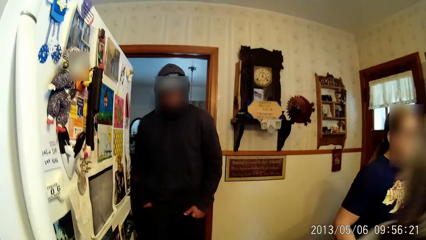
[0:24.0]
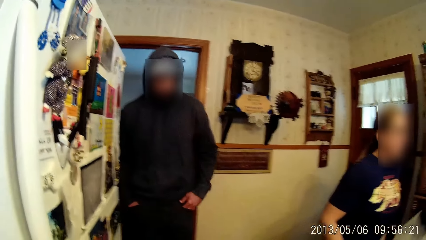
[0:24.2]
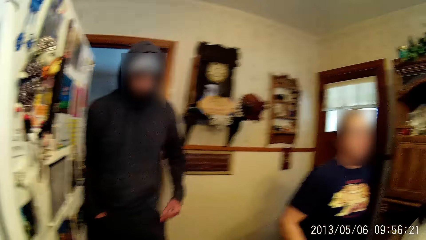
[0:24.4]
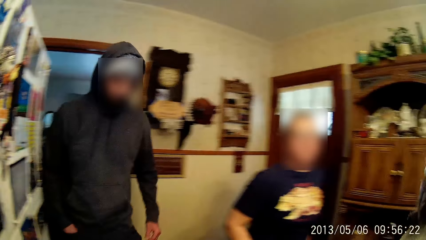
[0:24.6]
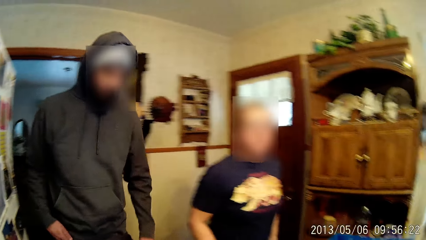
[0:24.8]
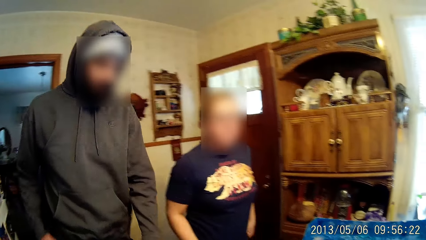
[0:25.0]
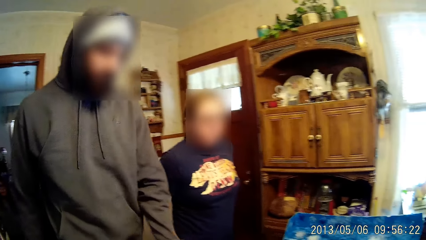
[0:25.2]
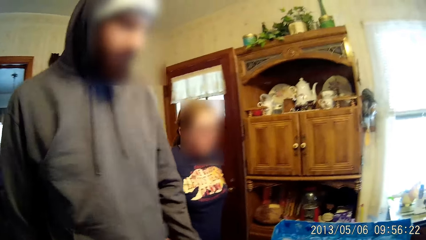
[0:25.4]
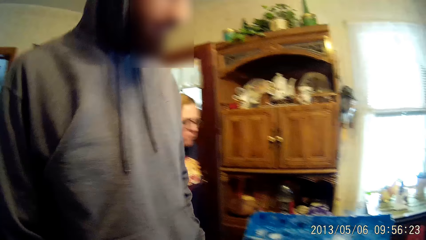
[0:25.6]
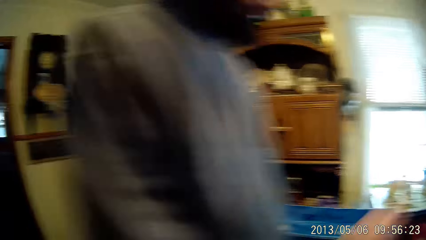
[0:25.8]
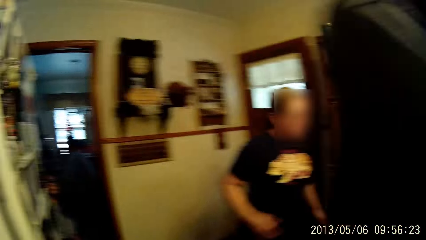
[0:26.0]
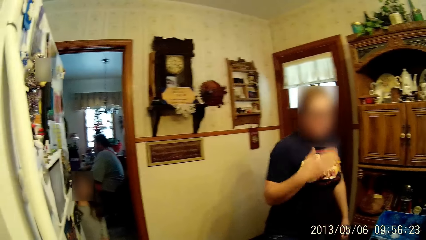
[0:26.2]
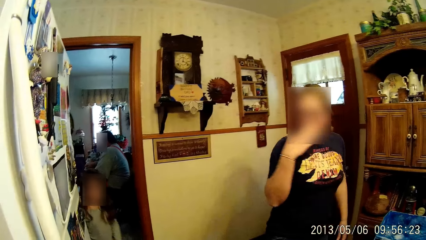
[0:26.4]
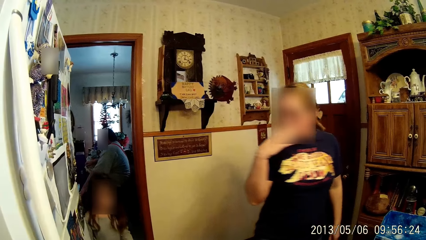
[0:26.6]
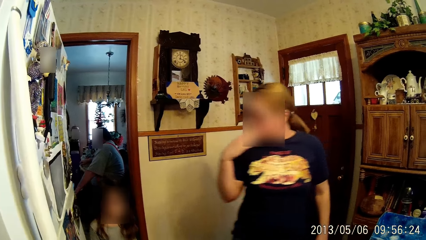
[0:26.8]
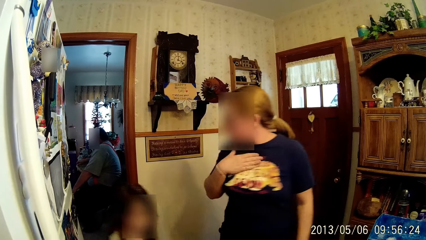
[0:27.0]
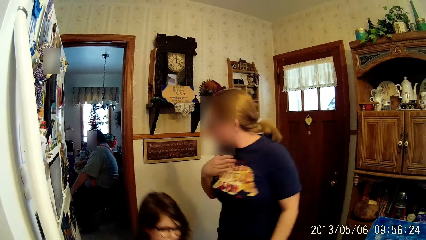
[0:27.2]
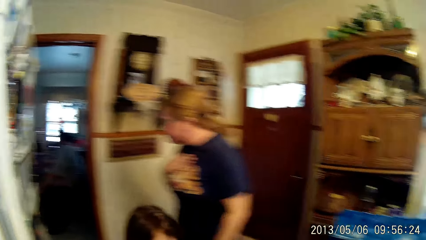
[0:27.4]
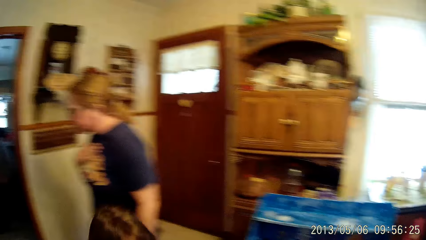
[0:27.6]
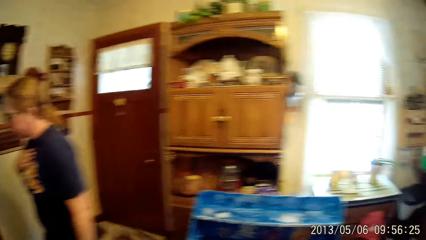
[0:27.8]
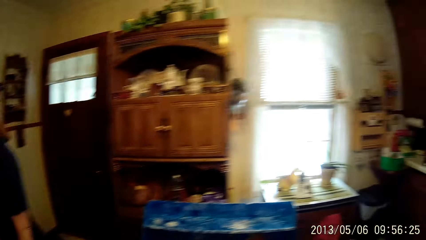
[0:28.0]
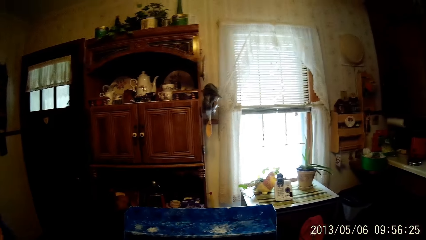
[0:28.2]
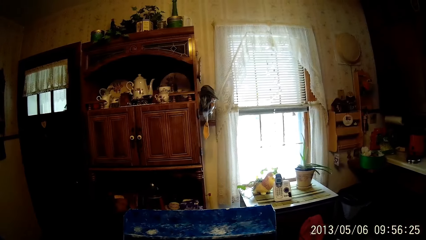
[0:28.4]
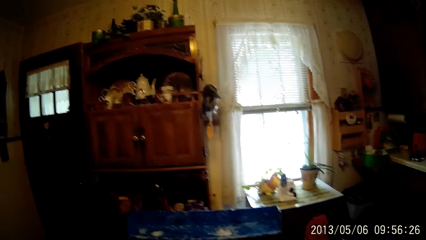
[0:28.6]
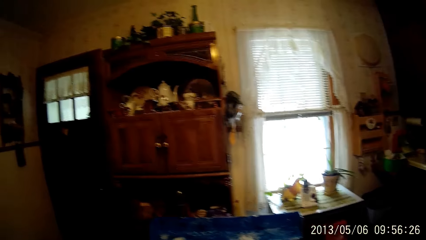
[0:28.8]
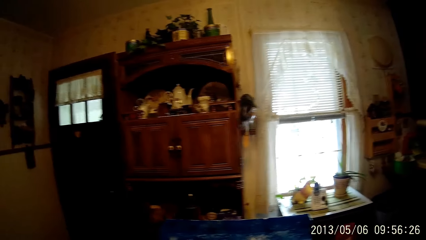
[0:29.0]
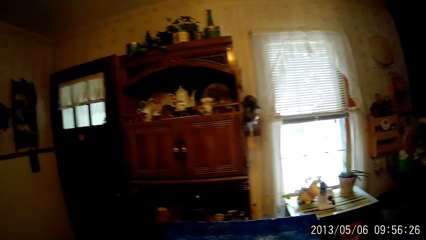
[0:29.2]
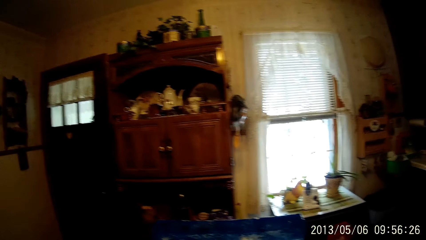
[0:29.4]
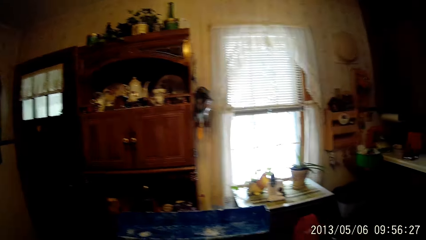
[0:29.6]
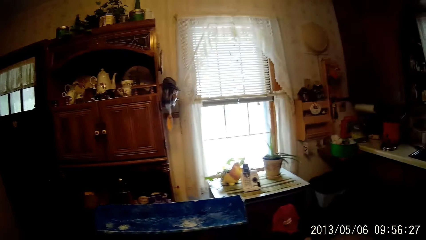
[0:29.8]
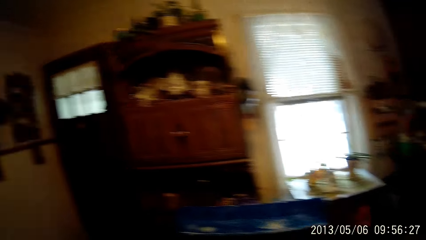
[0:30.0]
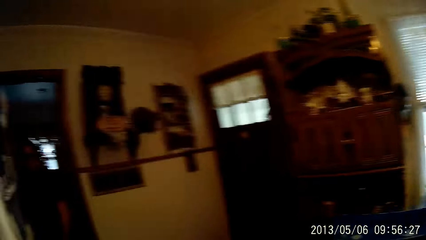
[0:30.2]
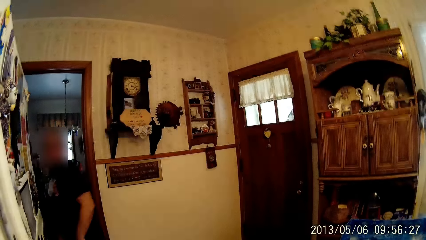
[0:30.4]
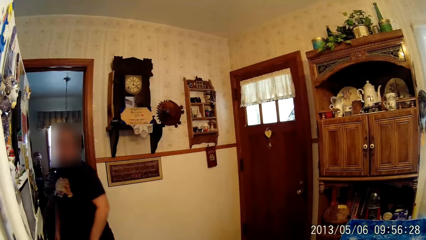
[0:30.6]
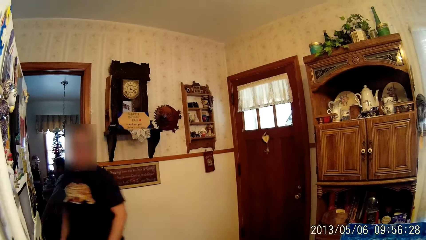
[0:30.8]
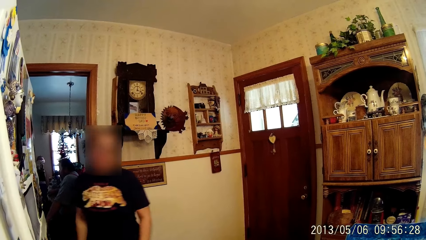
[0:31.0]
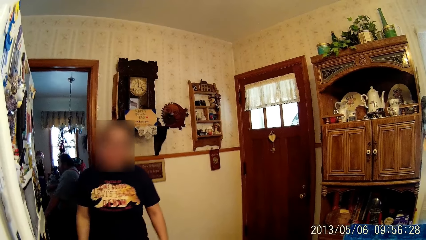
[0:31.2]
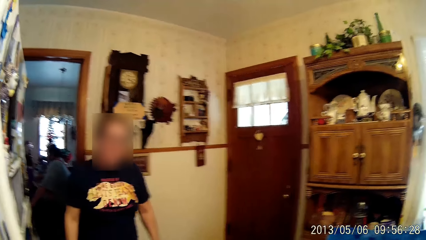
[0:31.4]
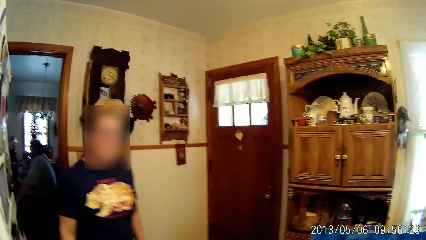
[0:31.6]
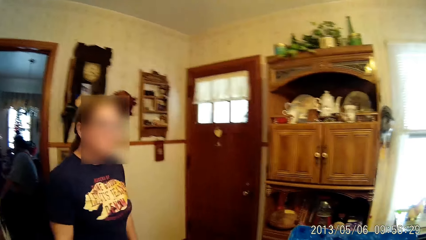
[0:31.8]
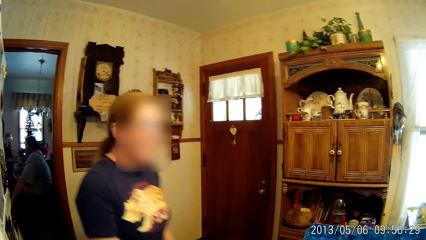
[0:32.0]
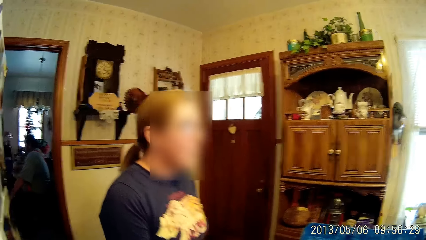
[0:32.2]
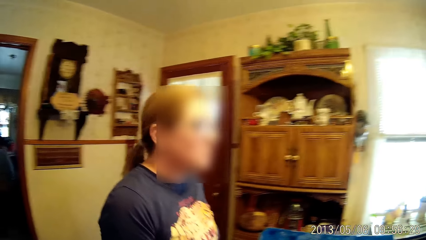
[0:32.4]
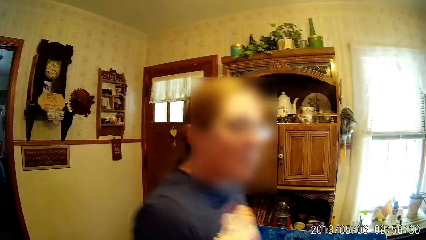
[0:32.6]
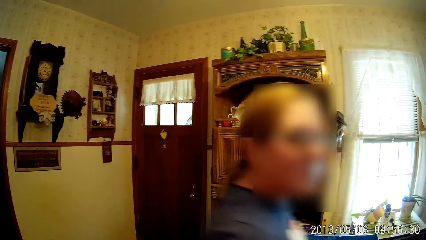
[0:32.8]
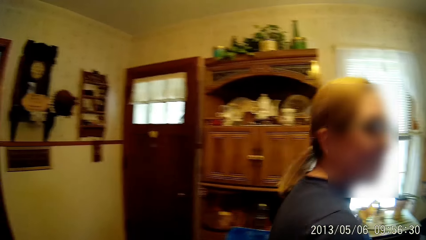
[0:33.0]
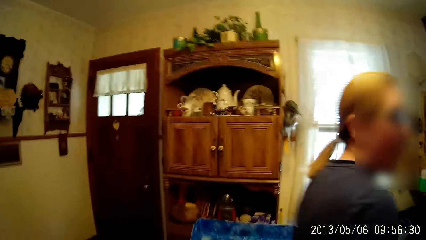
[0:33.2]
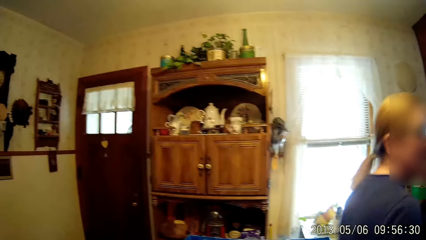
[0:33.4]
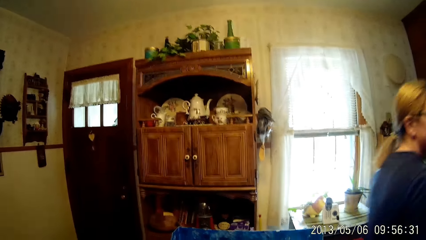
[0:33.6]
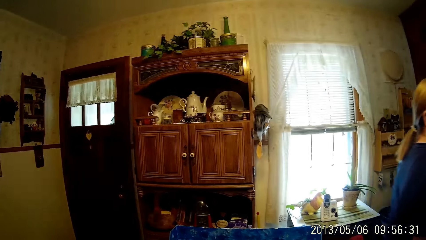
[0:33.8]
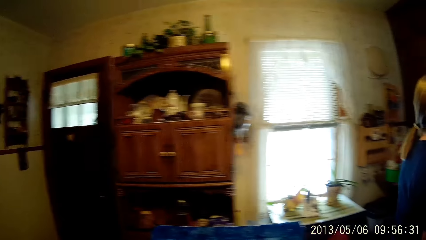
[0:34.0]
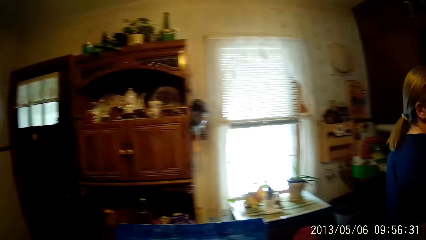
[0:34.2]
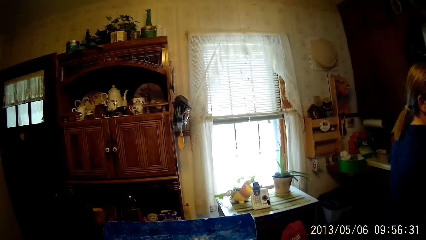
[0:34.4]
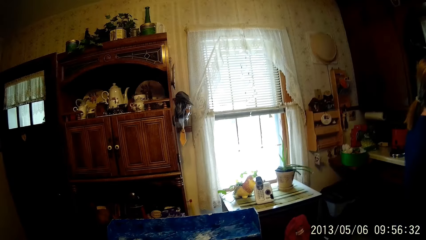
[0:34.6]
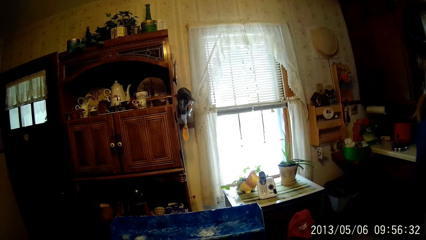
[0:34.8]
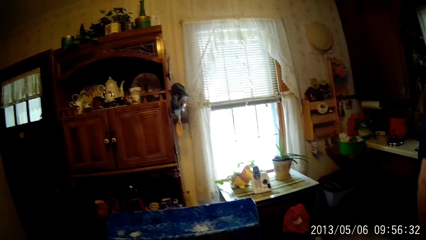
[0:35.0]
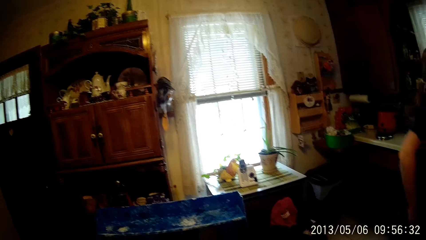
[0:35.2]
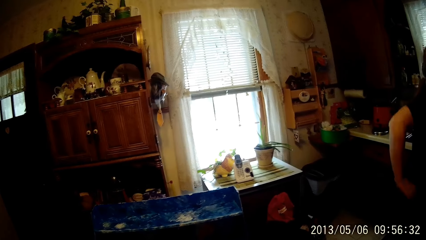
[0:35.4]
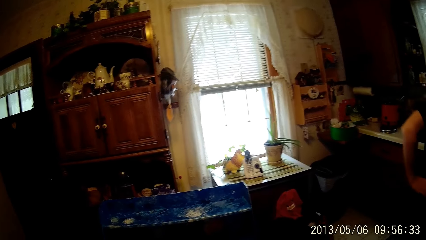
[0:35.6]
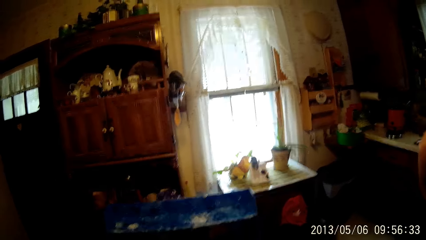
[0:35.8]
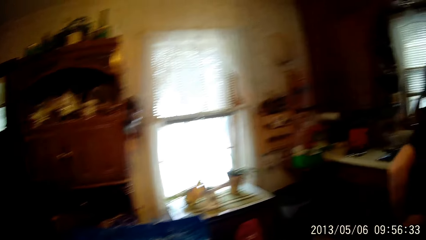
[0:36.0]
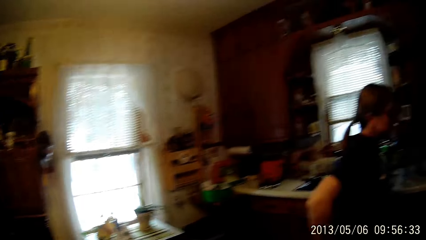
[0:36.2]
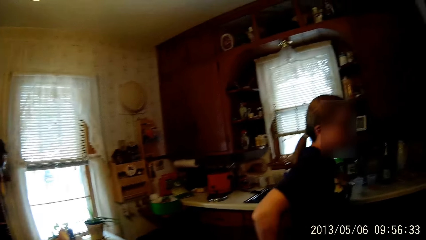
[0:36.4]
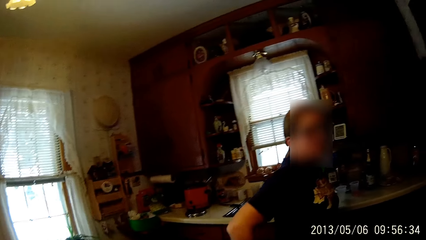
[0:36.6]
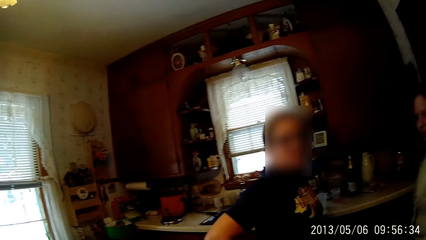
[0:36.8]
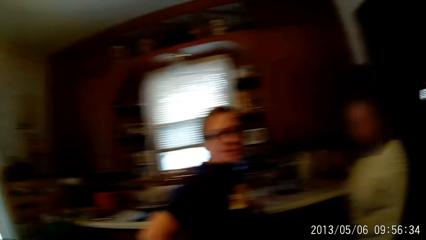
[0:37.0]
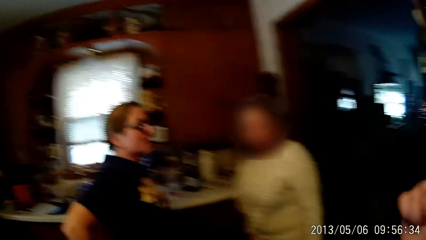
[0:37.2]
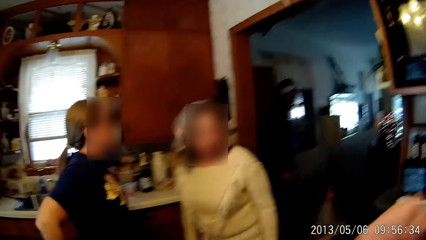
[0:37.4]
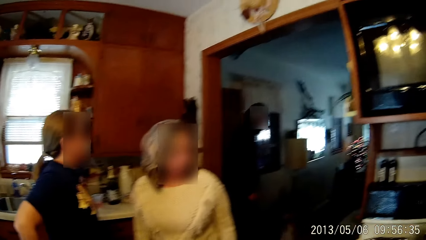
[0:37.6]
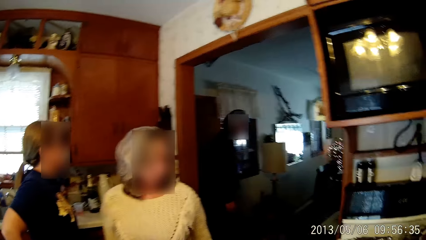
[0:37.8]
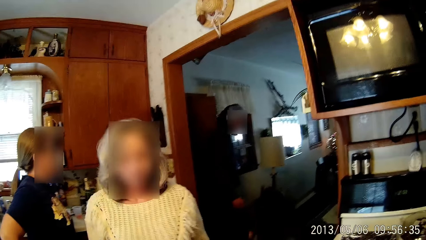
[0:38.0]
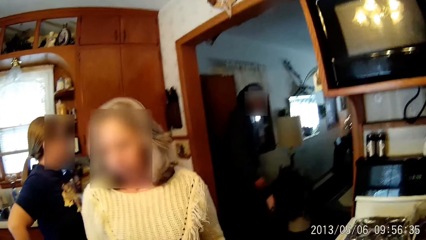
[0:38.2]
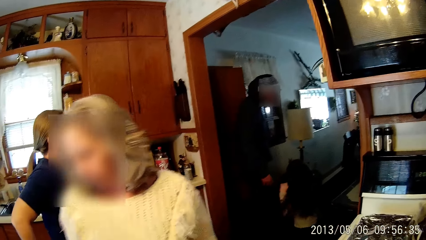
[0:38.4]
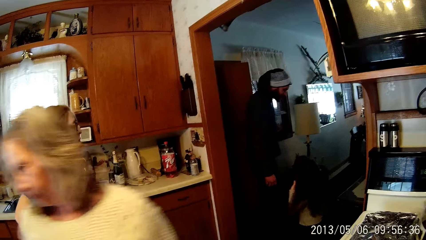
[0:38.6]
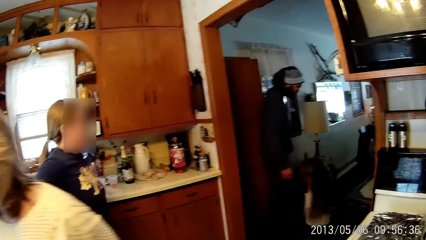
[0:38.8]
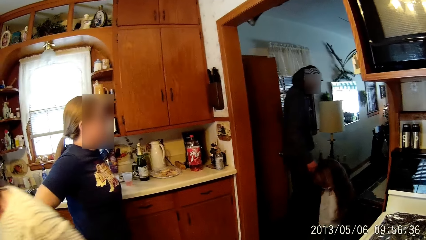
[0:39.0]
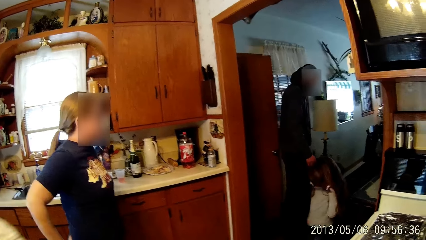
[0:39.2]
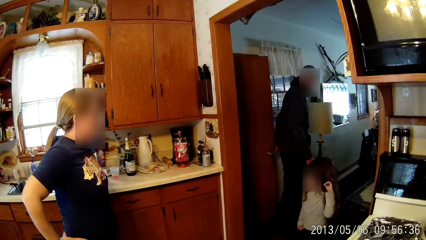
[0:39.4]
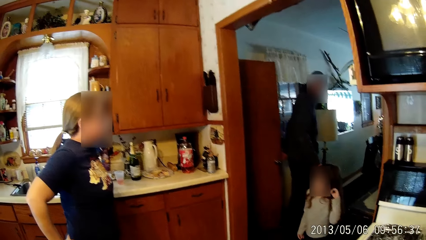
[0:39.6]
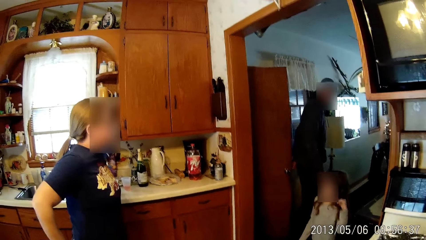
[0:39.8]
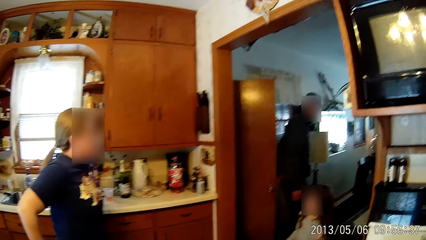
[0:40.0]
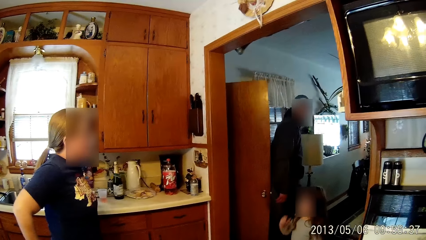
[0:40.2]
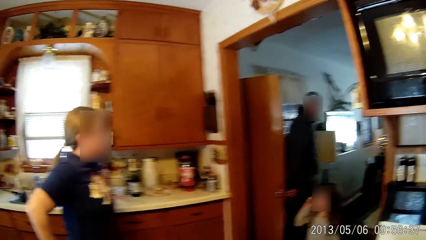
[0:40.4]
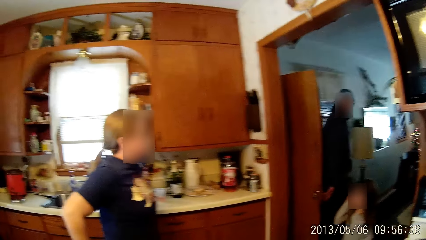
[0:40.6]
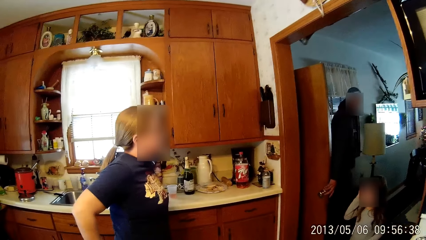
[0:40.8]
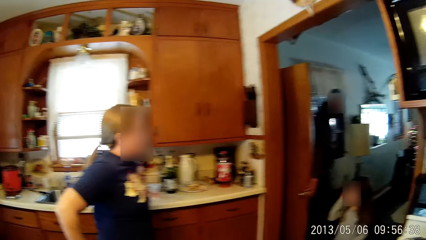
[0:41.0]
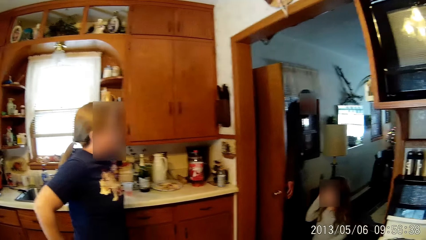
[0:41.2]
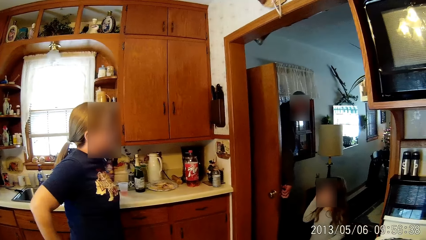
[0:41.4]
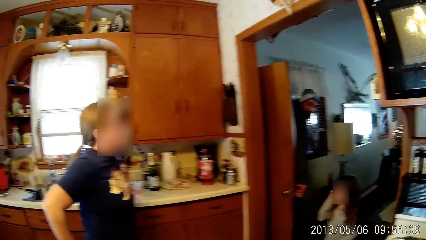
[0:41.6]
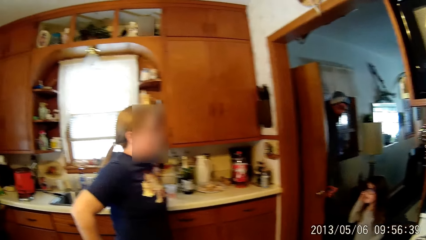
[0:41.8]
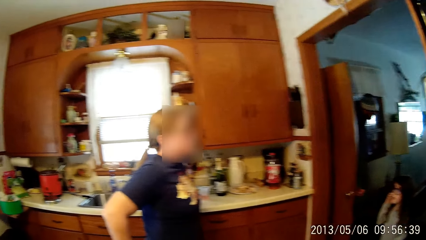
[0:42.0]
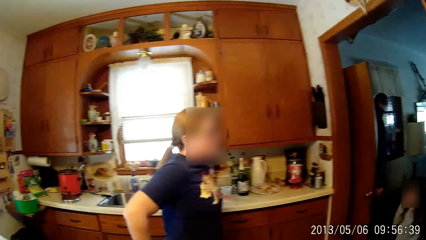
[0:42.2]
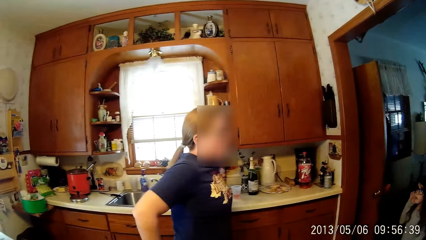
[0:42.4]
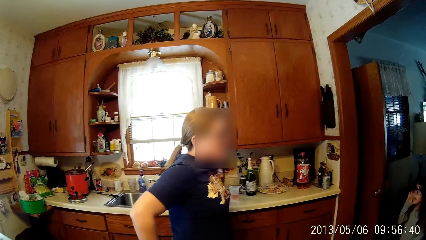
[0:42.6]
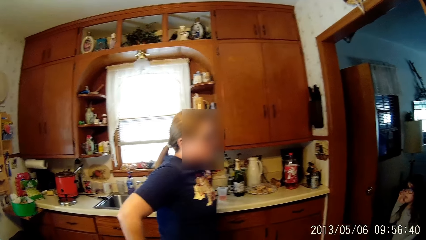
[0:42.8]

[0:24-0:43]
The man walks into the kitchen from the kitchen doorway. The child walks into the kitchen from the living room. The woman walks into the kitchen past the camera wearer. The woman places her hand on her hips. The camera wearer wipes her face with her right hand. Another woman walks past the camera wearer in the kitchen. The man opens a brown door with his left hand. The child adjusts her hair with her left hand. The camera wearer walks in the kitchen. The child itches her face with her right hand. The man closes the brown door with his right hand.
